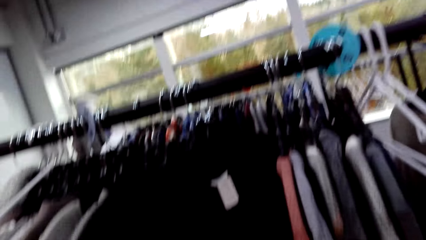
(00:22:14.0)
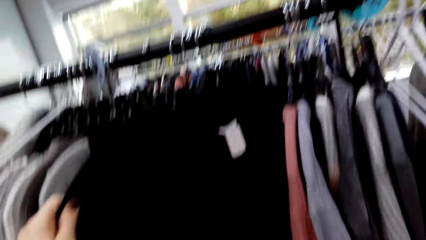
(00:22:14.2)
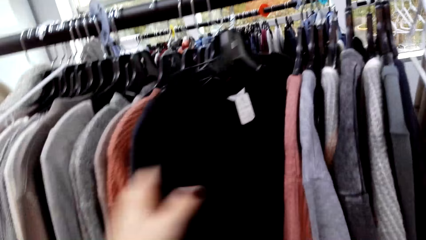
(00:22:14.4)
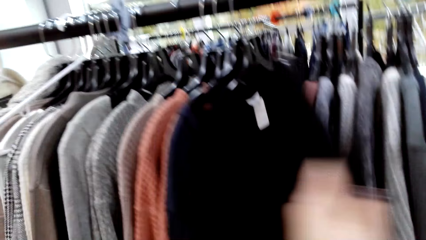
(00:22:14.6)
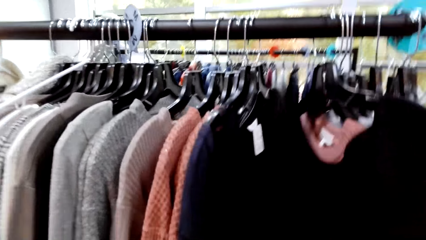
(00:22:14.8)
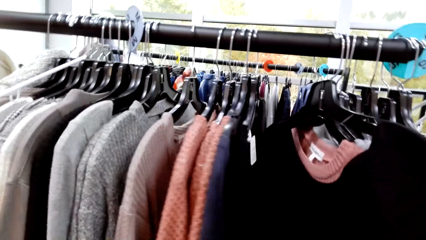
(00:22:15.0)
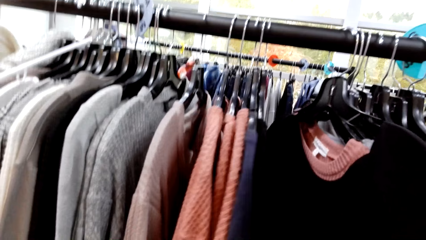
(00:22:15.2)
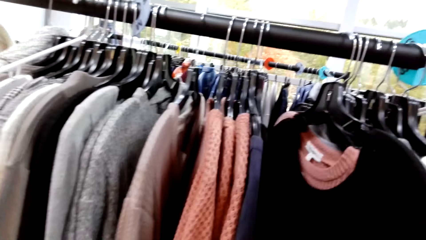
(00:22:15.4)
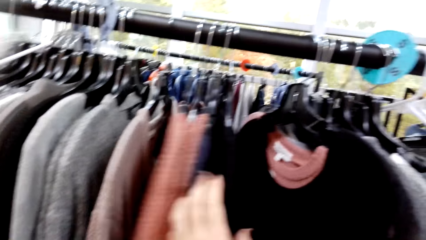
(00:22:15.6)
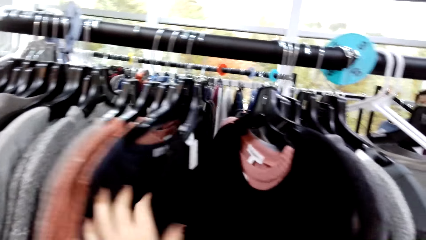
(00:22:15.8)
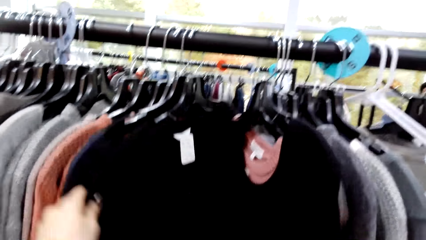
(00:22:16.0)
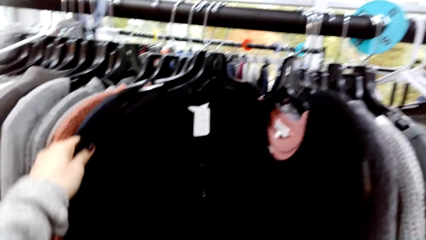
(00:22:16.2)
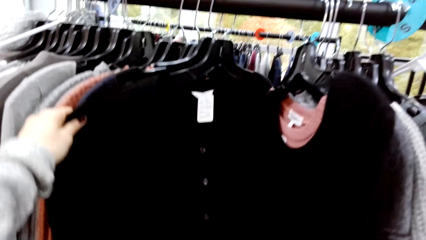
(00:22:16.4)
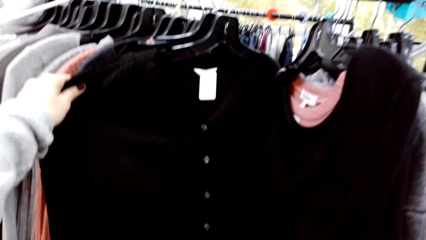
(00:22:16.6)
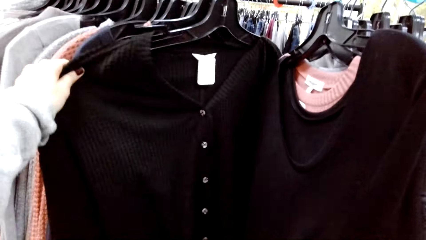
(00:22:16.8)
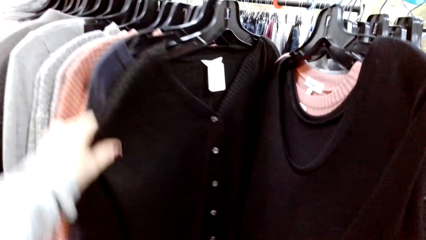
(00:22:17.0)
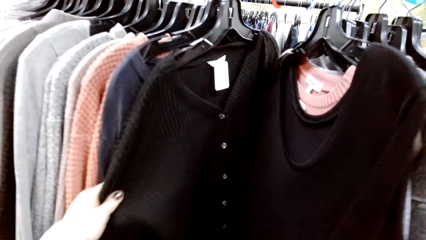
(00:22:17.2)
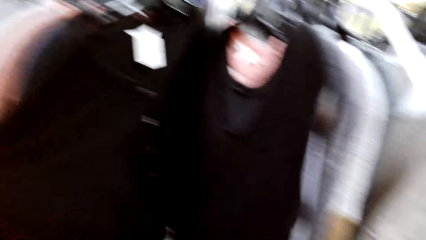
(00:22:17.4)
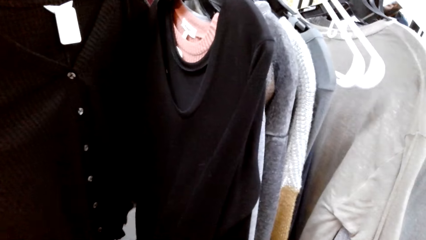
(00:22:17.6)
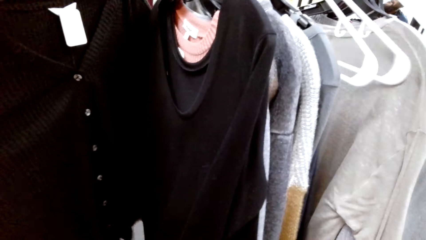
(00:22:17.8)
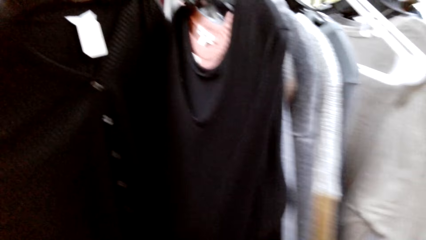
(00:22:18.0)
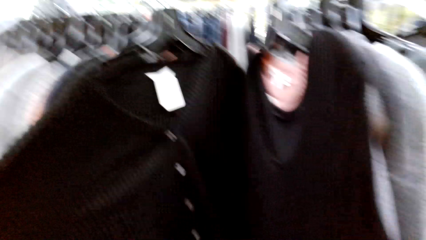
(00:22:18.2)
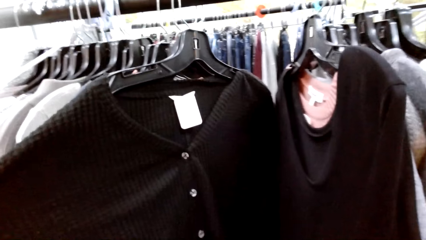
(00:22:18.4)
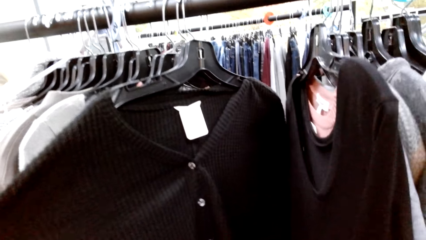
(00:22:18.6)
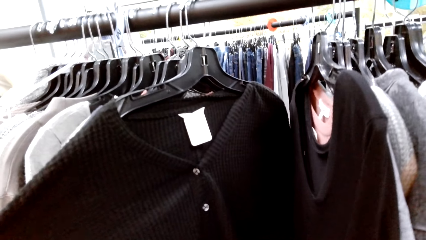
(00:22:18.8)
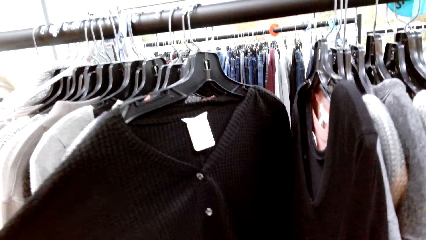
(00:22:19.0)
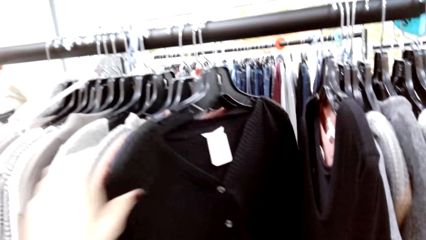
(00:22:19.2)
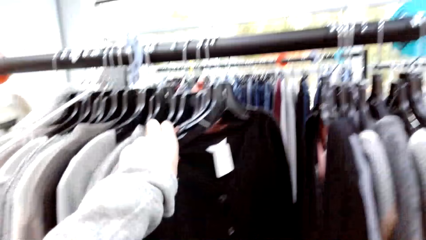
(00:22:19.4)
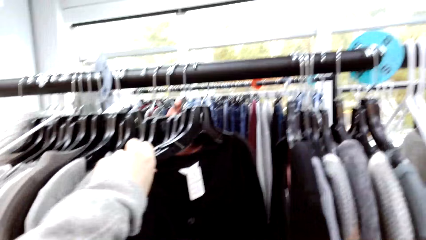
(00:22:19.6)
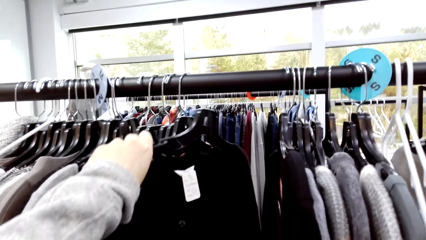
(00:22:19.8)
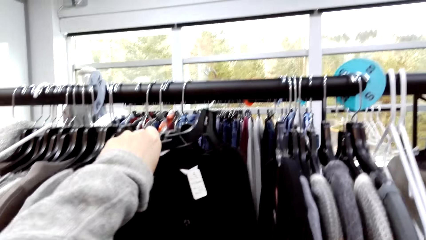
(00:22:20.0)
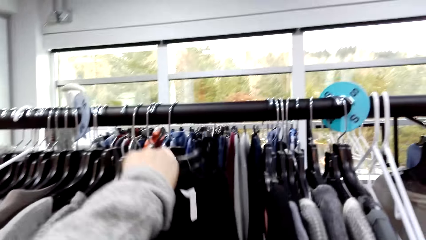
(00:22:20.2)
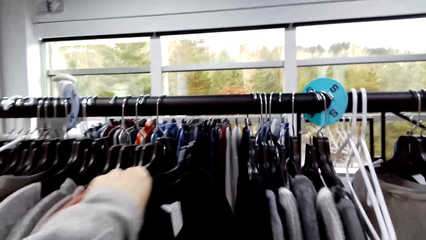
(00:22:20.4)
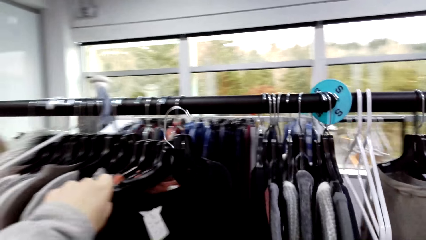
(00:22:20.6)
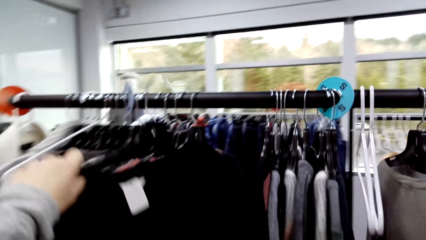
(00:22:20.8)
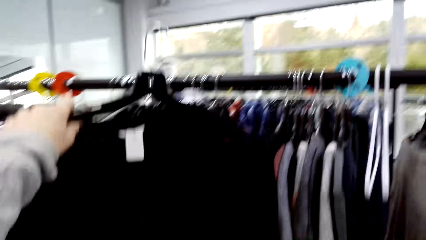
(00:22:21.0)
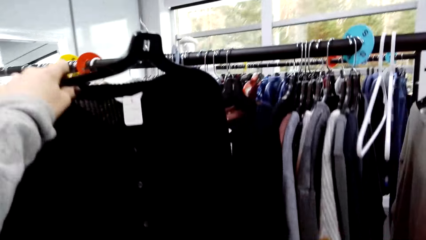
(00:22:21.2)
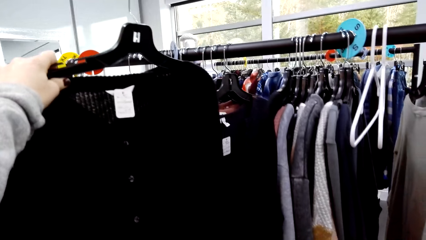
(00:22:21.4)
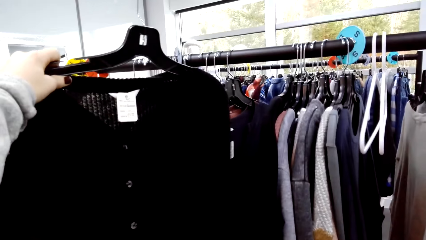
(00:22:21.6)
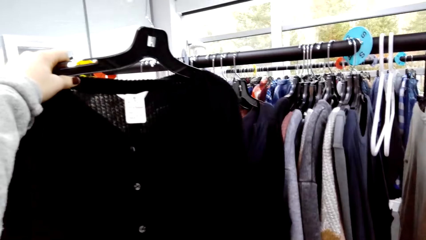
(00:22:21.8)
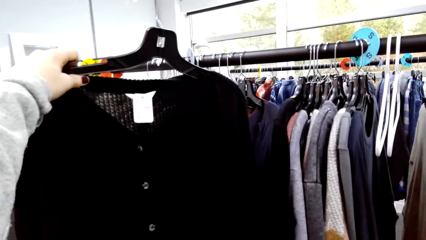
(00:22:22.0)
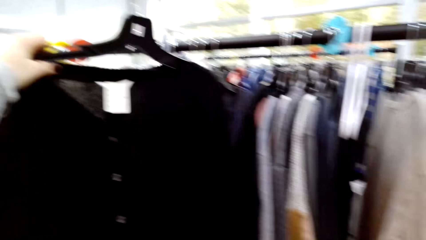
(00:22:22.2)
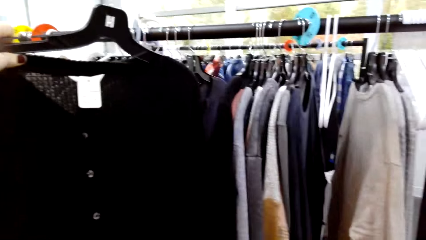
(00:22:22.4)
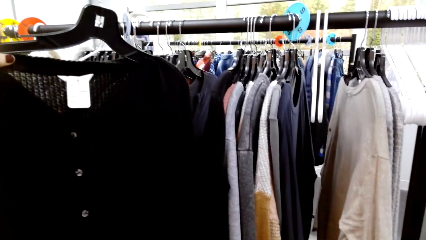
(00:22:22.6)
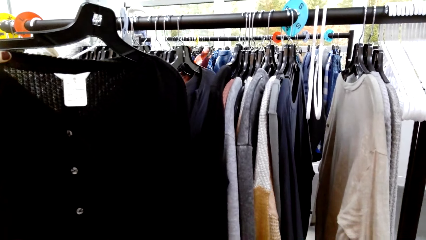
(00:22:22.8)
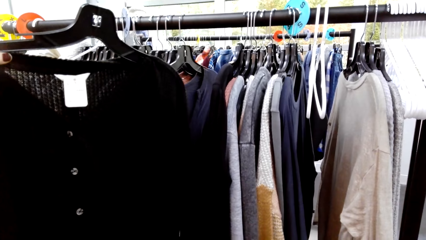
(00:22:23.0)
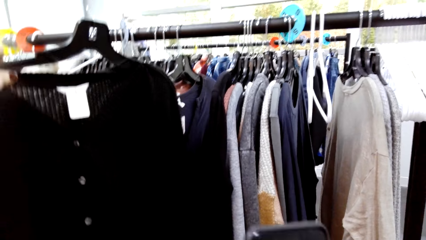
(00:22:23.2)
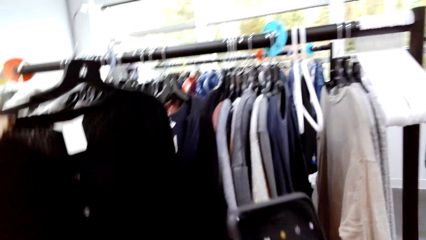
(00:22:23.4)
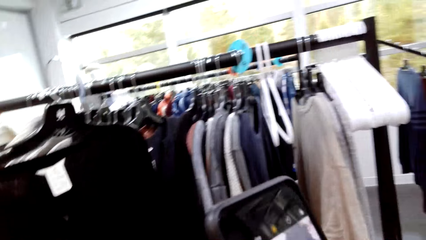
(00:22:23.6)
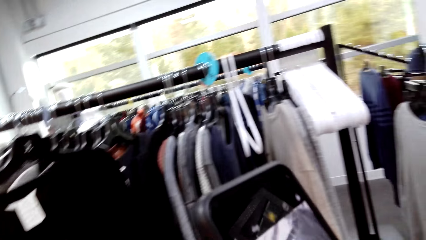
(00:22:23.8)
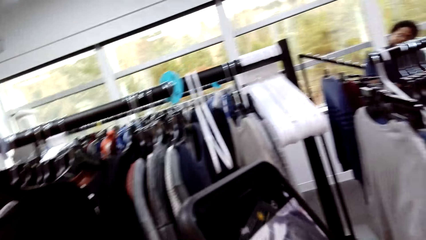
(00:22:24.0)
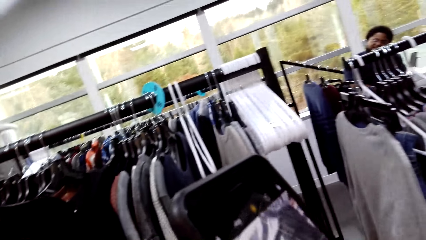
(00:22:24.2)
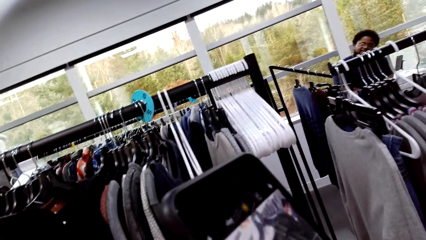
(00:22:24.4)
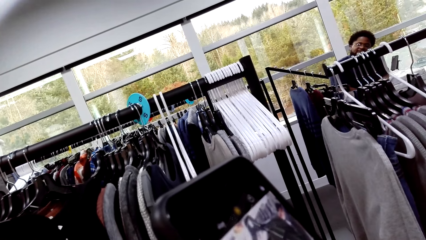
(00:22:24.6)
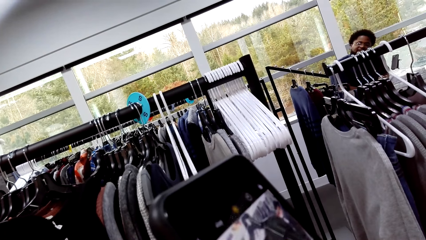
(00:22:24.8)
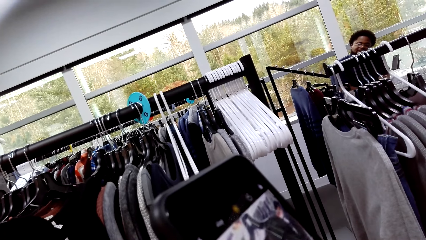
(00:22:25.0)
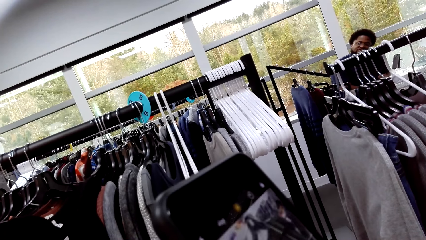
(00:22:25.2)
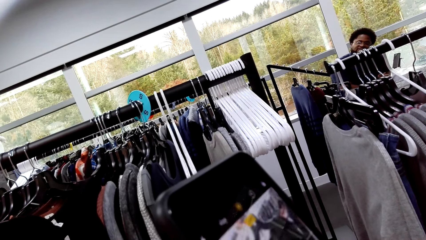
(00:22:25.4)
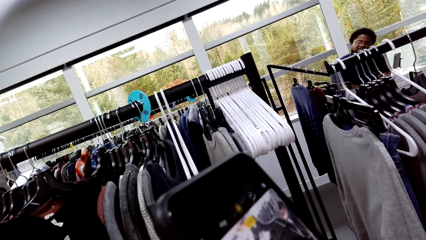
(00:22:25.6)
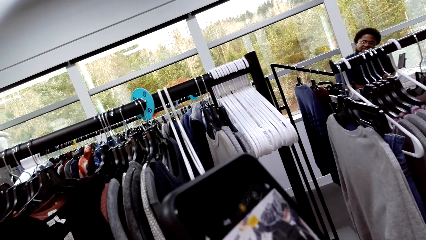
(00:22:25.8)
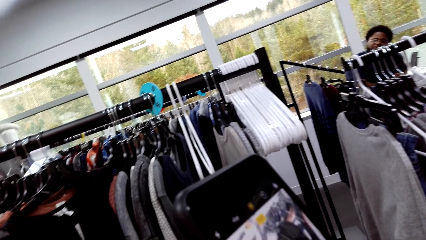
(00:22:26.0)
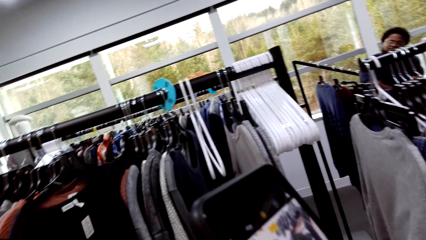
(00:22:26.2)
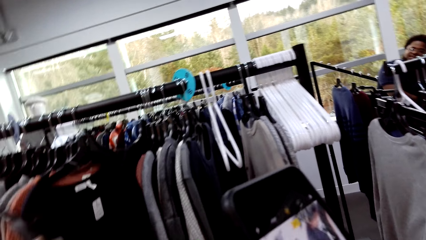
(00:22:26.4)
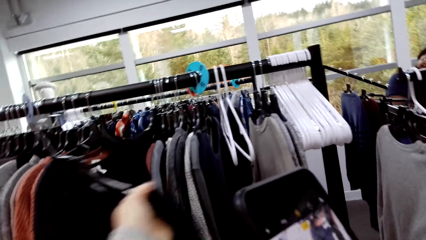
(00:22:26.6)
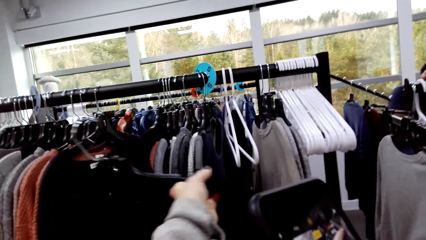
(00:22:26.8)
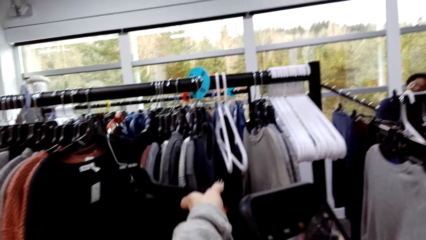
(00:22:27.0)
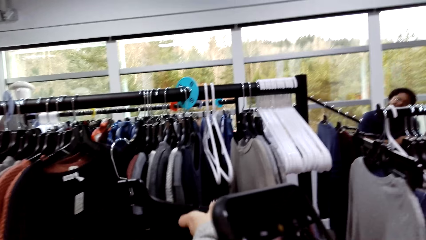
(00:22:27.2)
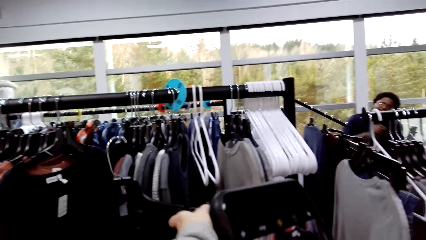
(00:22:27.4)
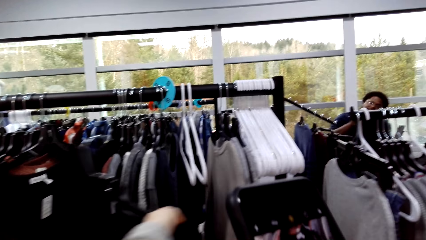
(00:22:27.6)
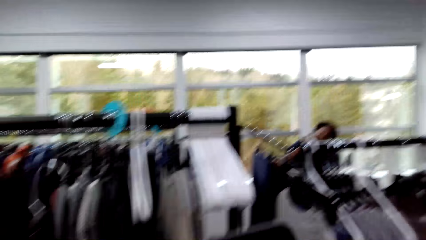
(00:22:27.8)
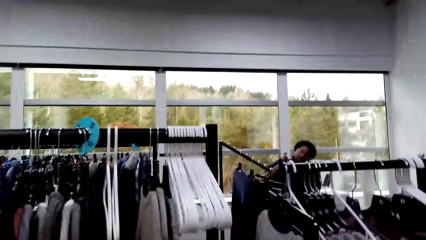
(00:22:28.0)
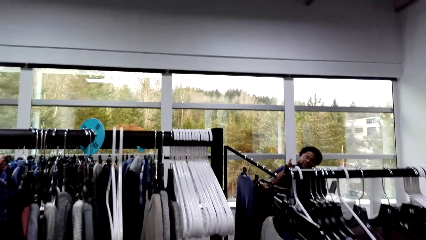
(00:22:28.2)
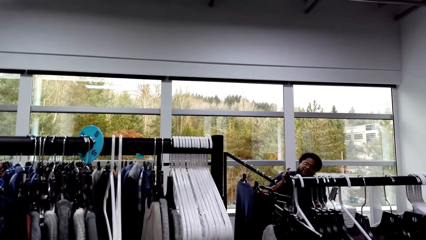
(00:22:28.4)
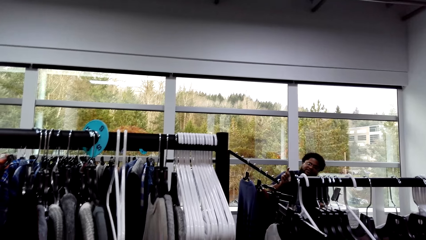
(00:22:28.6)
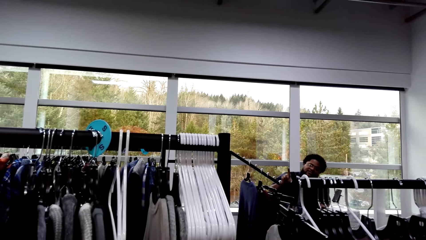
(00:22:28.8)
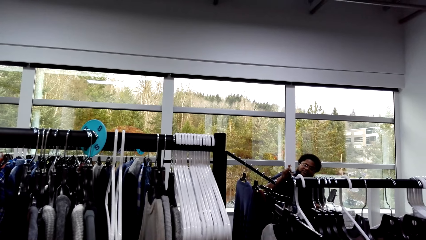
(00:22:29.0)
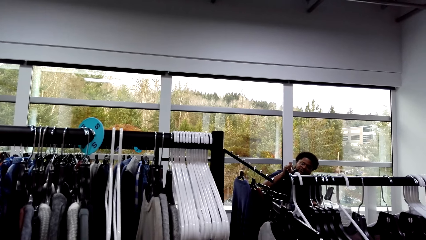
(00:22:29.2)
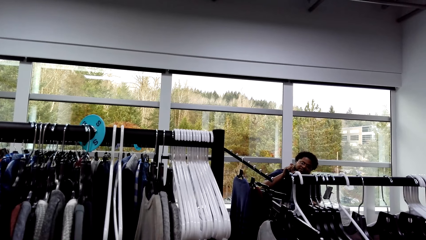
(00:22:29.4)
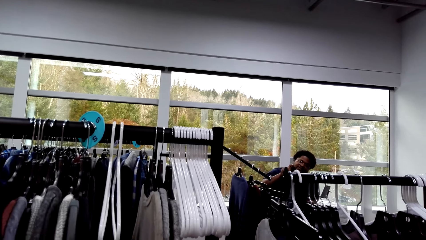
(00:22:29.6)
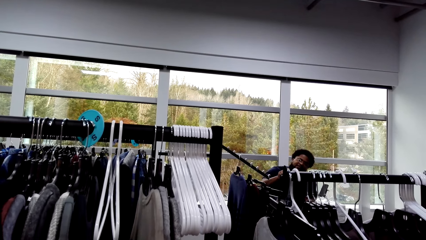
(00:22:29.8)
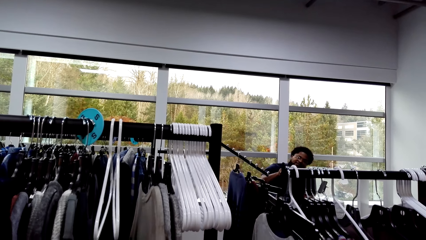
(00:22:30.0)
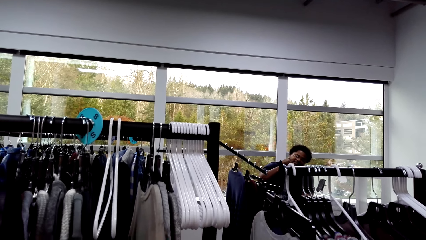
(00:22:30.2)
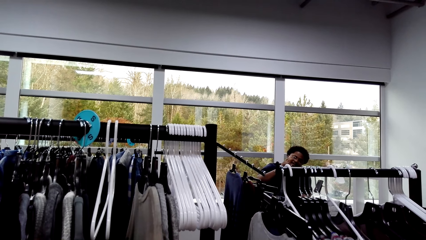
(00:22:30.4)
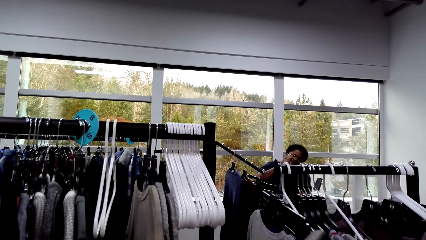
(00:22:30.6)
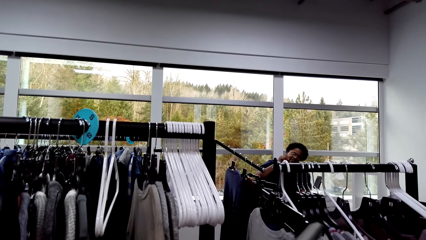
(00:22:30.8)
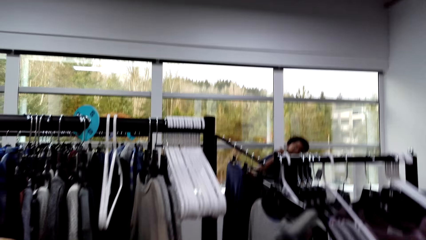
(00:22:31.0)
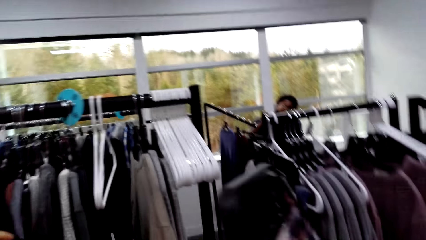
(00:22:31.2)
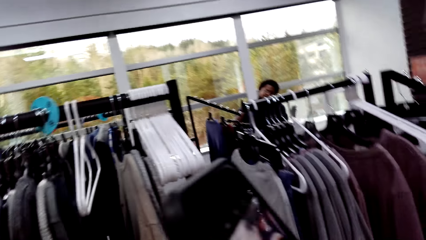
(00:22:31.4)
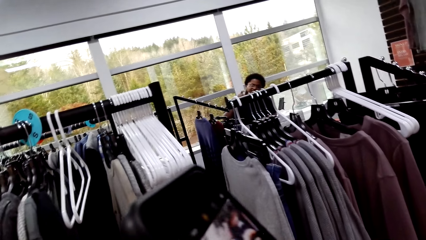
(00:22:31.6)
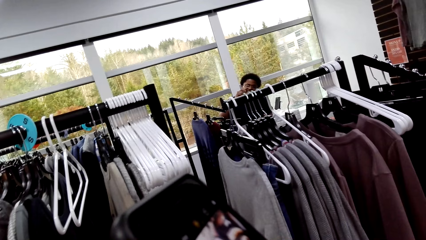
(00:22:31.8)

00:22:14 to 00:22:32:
The camera wearer examines the clothes. They lift the sweater. They examine the clothes. They hold the phone, browse on the phone and take a photo with the phone. They hang the cloth. They look around.
